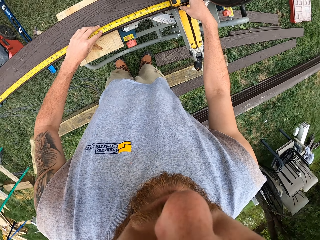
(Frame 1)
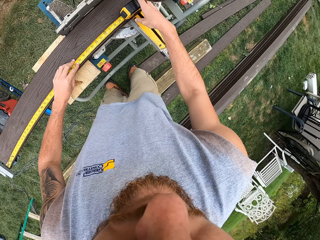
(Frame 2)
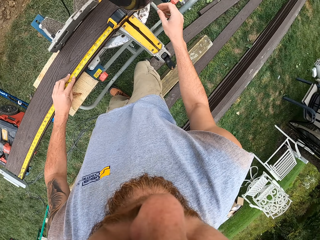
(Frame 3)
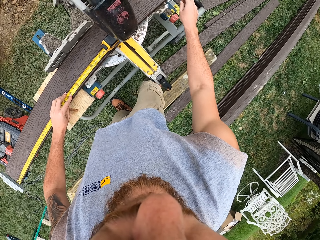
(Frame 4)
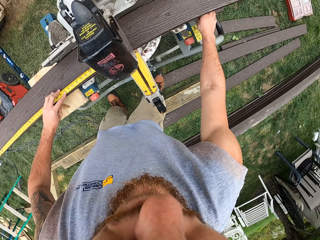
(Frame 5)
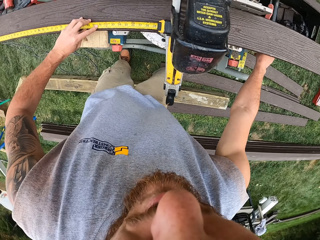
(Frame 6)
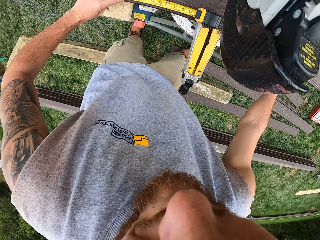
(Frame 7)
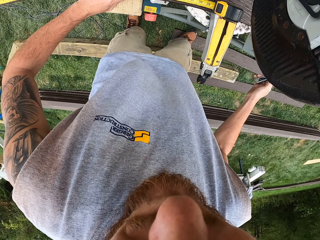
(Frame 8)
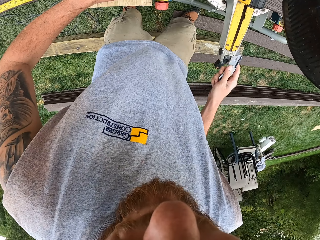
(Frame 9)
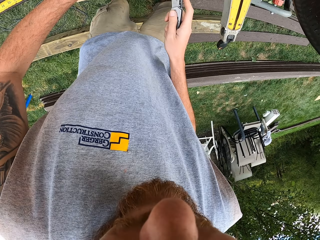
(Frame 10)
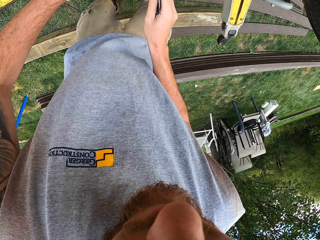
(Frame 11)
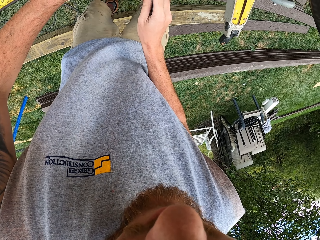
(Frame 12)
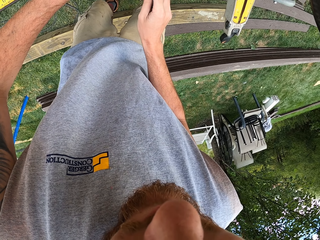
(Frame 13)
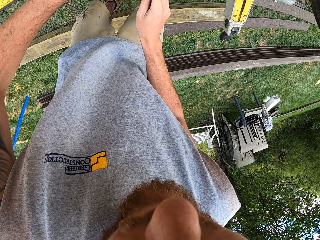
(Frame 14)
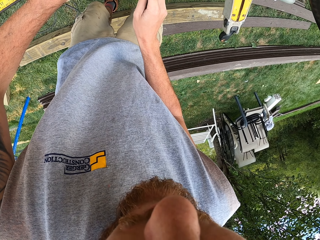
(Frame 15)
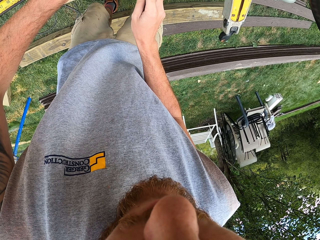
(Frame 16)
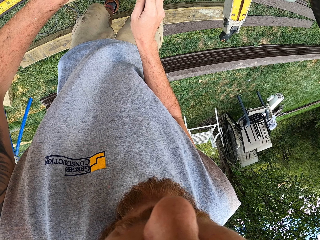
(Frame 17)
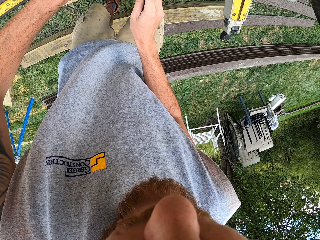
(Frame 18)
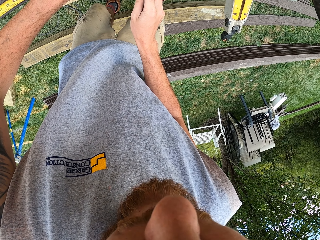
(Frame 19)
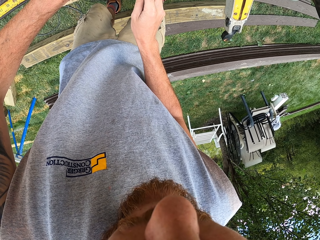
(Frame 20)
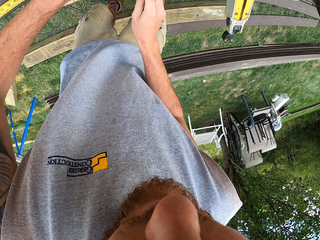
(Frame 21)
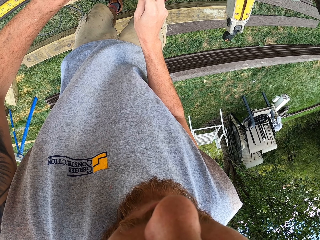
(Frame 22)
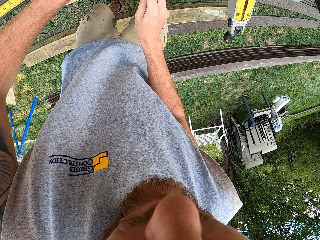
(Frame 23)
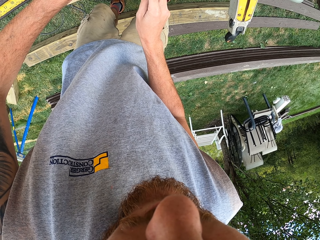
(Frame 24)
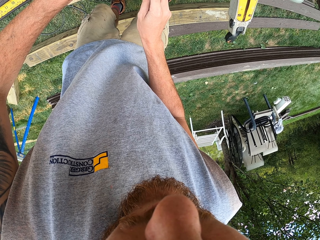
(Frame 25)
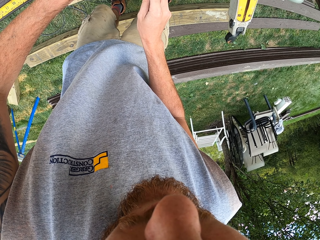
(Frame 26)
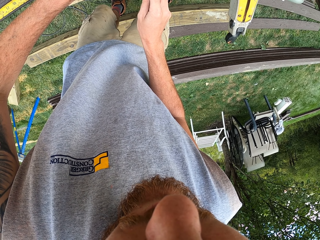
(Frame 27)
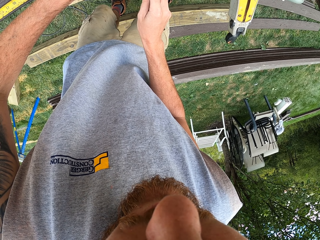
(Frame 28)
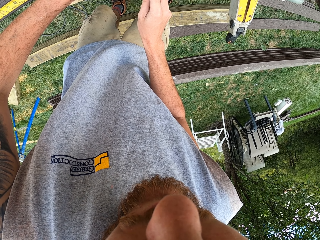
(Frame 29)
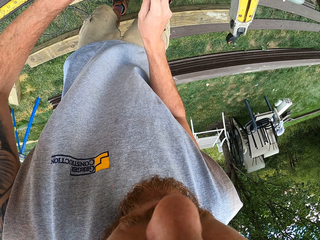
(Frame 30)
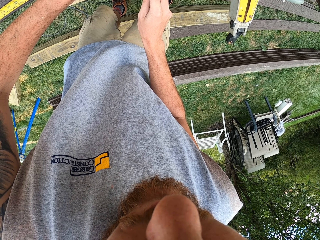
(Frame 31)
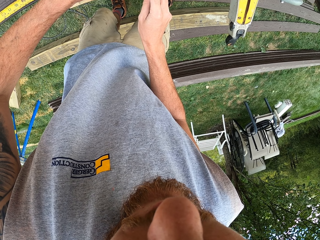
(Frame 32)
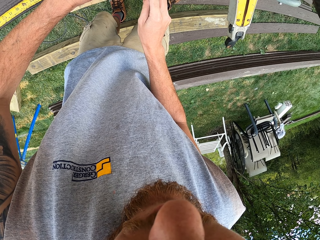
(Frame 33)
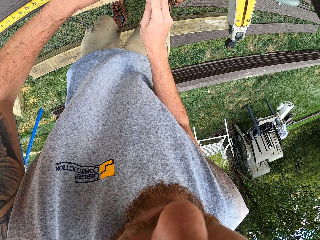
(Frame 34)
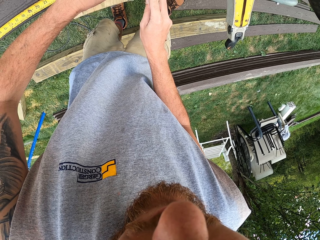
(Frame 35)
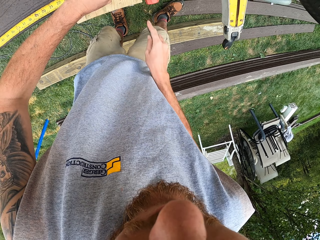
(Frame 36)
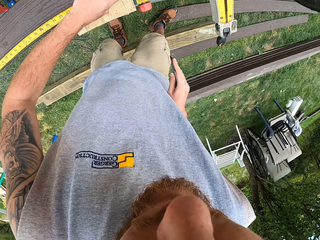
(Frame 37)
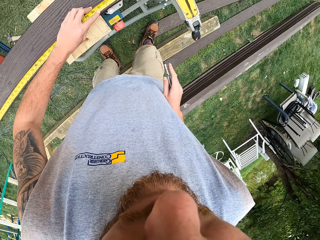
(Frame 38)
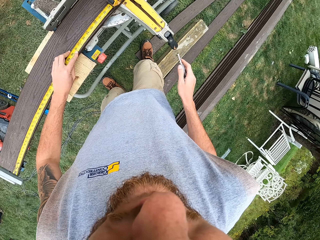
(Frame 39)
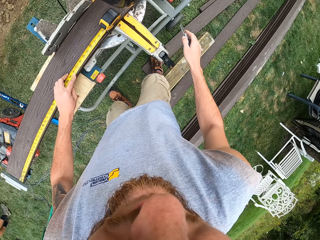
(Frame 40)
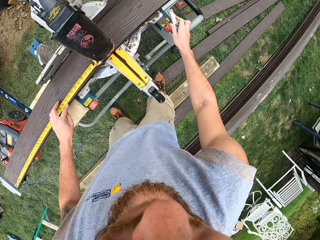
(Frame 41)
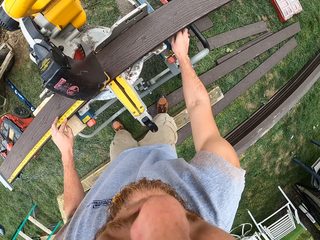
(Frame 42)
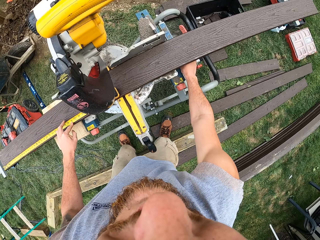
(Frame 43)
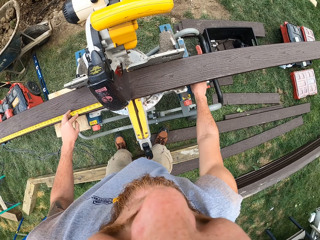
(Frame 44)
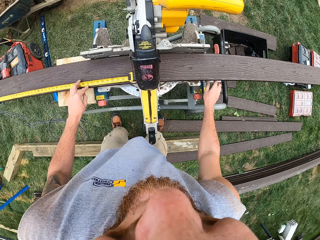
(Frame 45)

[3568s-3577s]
The camera wearer measures the wood. They hold the tape measure blade. They move a hand. They take a knife. They hold the pocket knife. They move hands. They make a mark on the wood. They pull a hand. They put back the pocket knife.

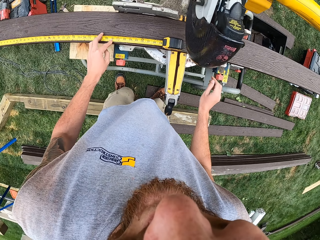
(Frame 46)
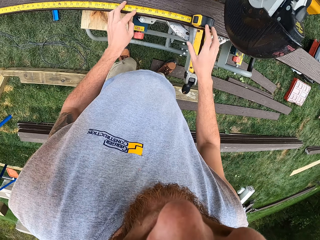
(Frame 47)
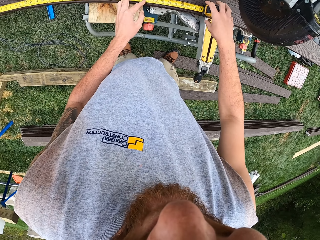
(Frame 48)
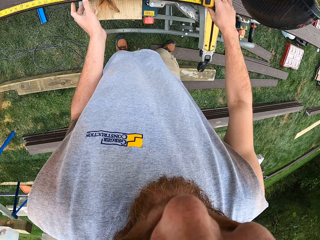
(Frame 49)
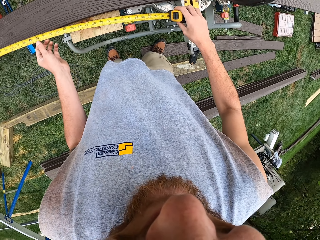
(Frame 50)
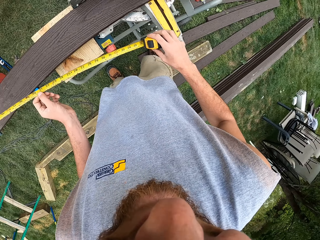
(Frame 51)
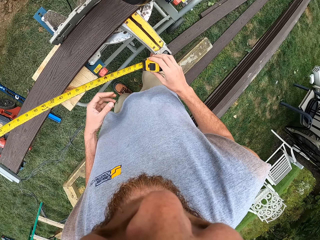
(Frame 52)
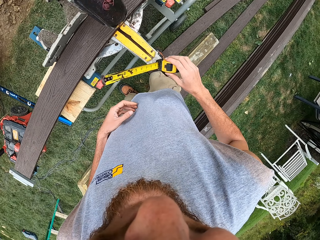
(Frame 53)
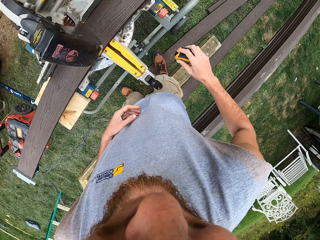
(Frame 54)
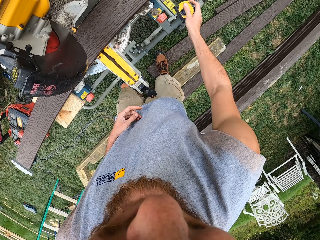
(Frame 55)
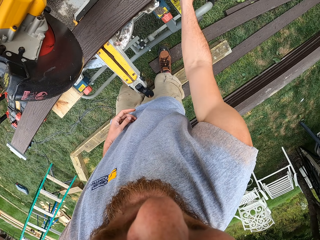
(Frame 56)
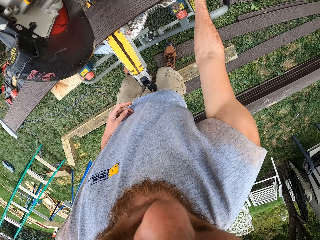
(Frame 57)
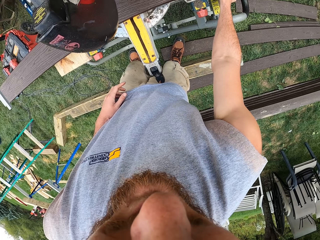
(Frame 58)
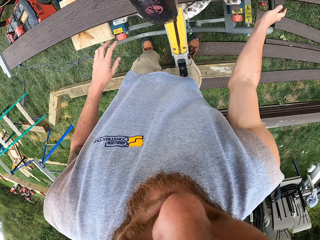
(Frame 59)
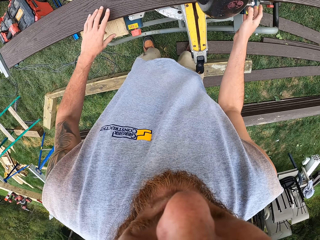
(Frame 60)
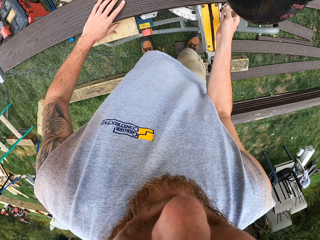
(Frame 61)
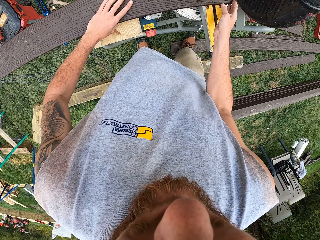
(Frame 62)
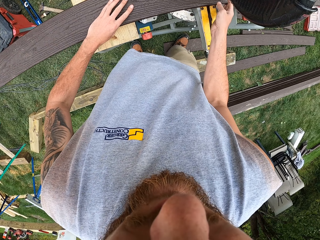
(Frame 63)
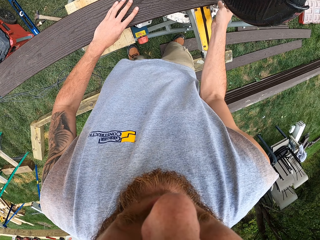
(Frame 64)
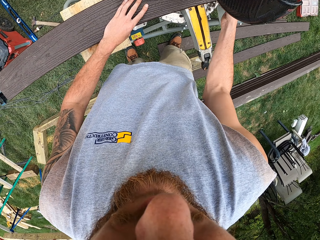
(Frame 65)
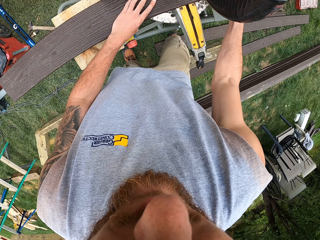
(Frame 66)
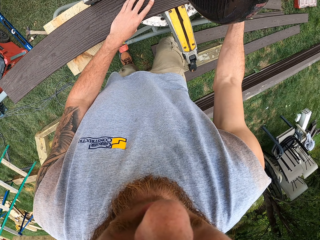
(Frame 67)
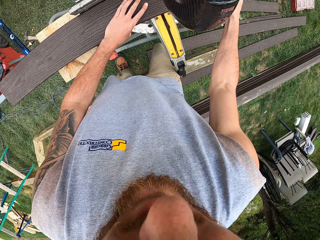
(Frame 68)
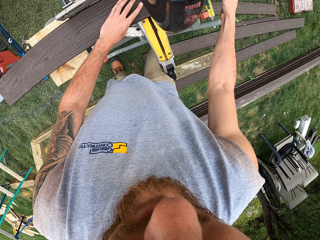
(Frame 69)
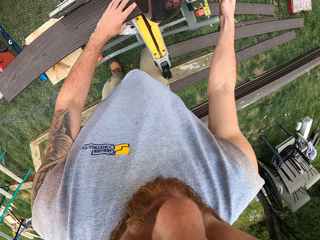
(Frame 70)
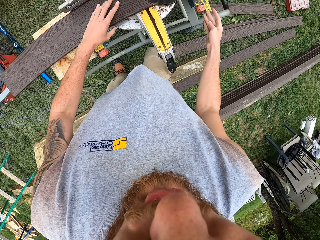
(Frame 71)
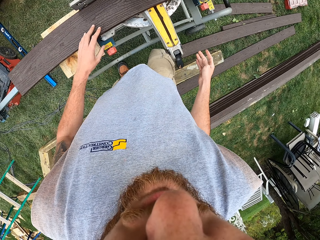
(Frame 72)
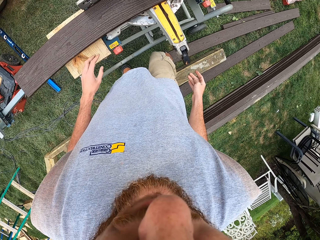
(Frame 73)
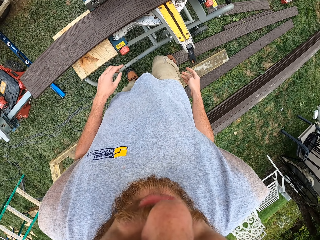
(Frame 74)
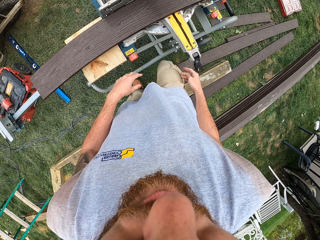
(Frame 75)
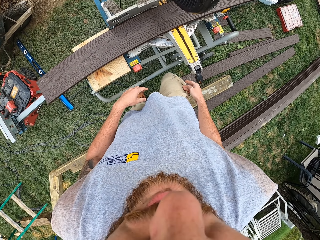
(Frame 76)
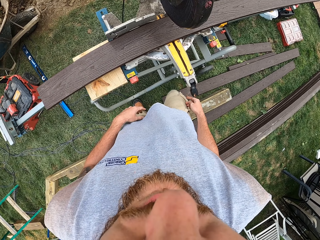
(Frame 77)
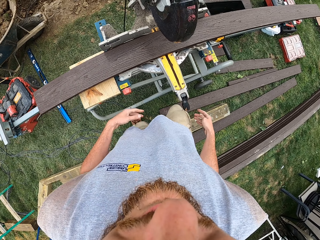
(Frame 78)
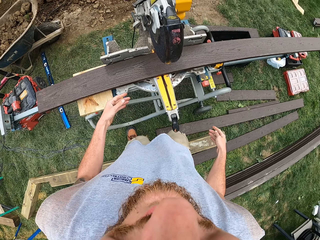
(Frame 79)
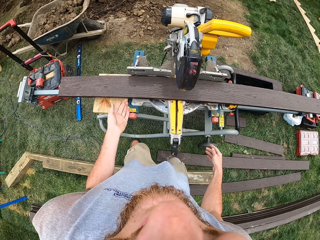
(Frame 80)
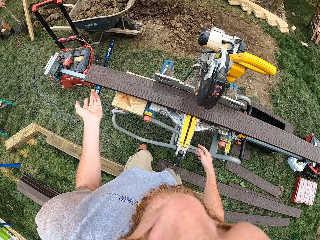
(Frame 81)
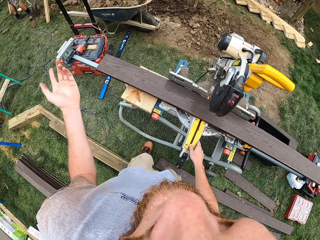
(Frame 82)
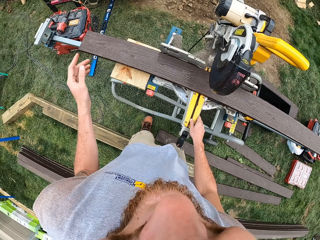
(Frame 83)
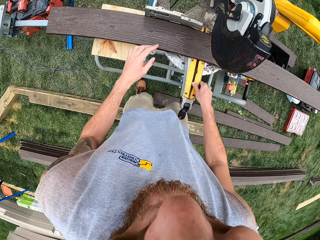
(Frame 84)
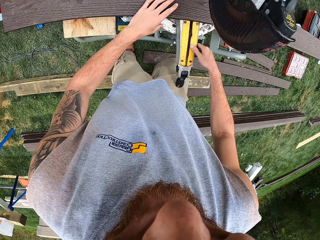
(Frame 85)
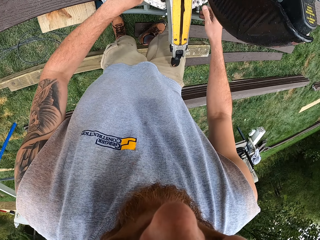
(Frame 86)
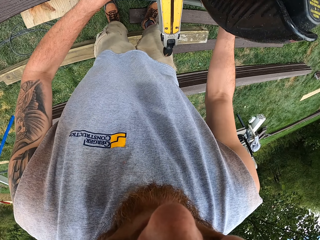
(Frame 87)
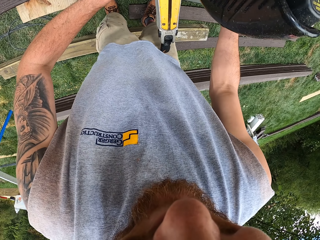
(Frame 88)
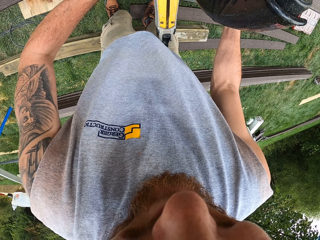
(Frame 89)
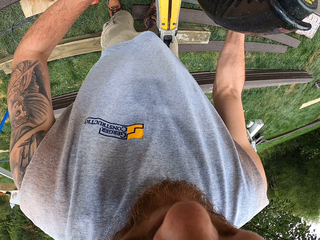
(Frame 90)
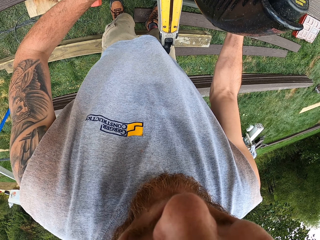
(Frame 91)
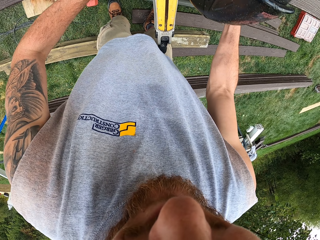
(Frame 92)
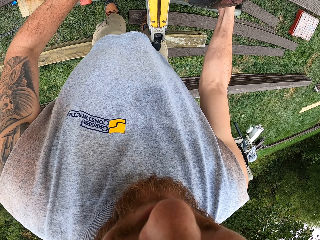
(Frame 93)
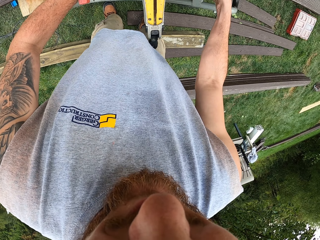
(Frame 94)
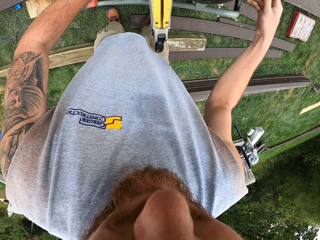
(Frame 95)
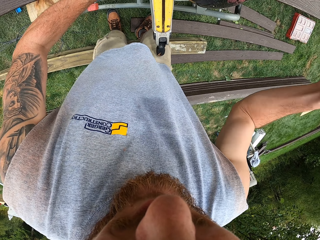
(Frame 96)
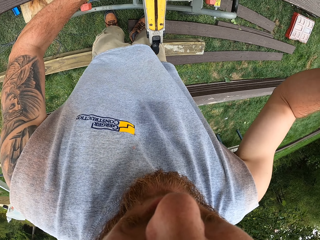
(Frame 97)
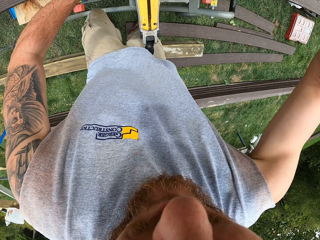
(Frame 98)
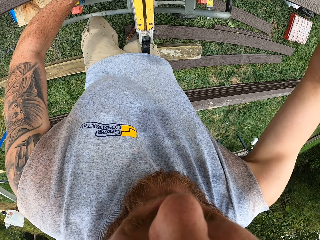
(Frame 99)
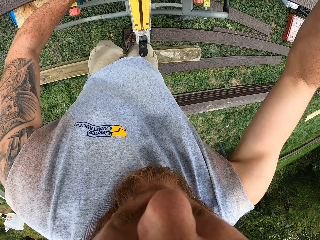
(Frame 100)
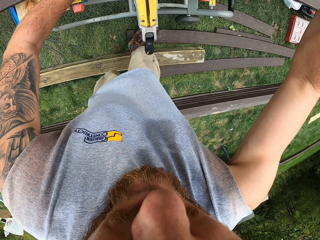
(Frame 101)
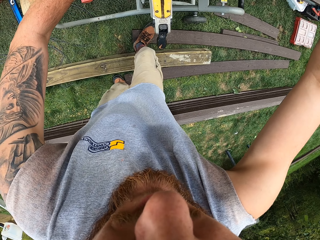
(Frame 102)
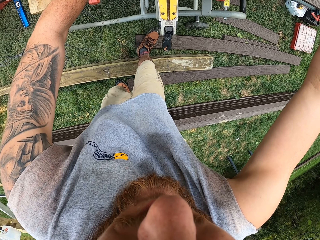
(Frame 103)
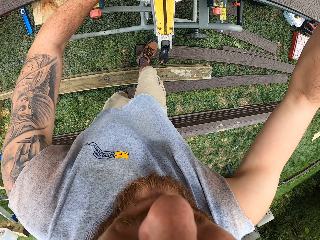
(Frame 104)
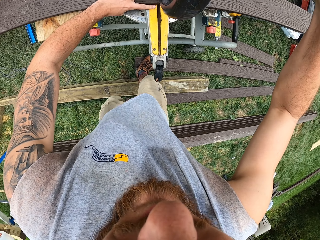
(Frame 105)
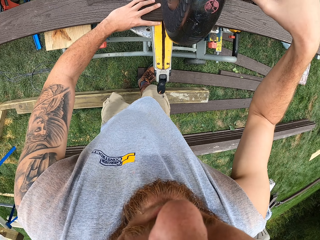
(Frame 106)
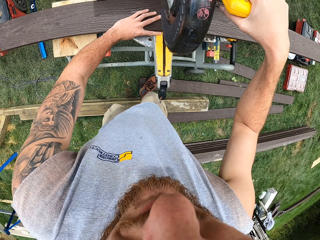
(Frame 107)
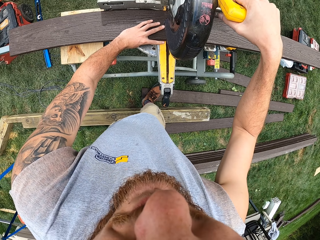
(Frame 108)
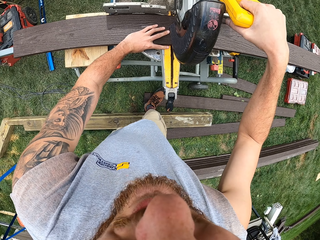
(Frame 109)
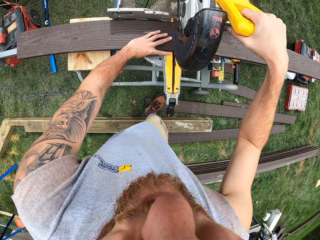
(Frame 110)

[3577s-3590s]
The camera wearer drops the wood on the table wood cutter. They hold a tape measure, grab the tape measure, and move a hand. They place the tape measure back on the table wood cutter. They hold the timber, move the wood, push the timber, and remove a hand from the timber. They touch a circular table saw. They communicate with something. They hold the timber, move a hand up, hold the table wood cutter, and move a leg back.
